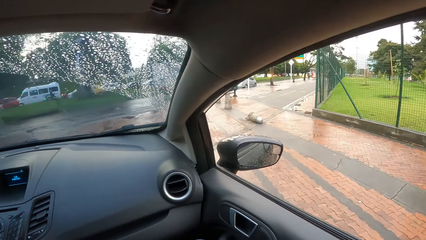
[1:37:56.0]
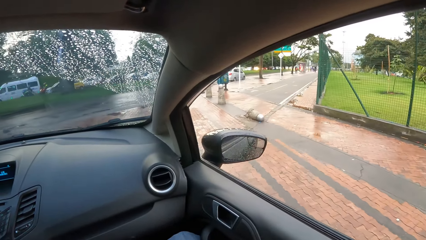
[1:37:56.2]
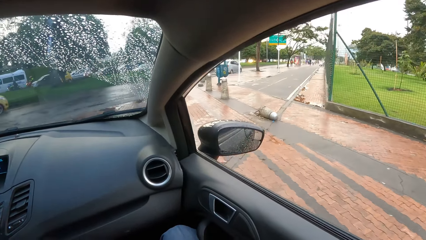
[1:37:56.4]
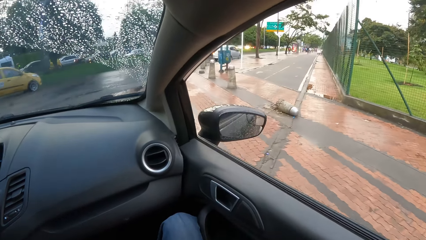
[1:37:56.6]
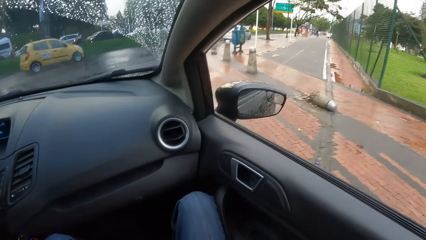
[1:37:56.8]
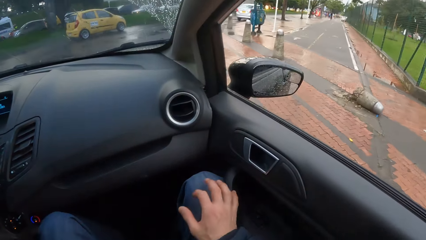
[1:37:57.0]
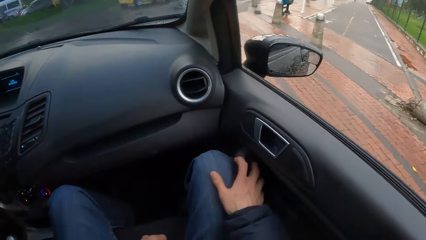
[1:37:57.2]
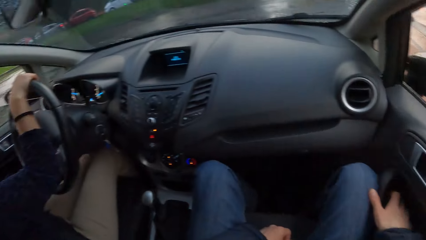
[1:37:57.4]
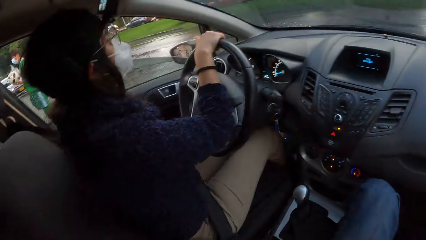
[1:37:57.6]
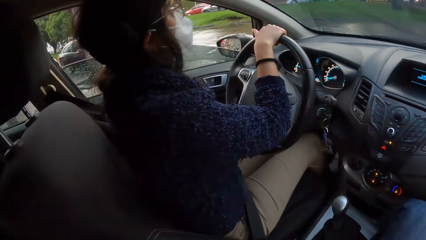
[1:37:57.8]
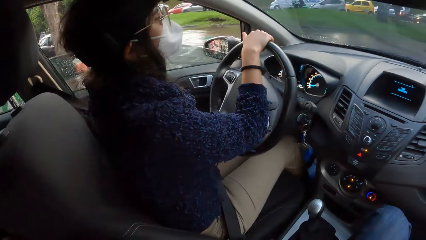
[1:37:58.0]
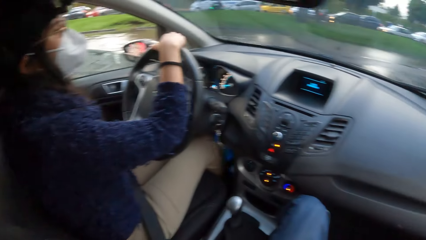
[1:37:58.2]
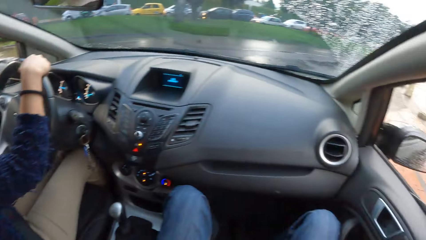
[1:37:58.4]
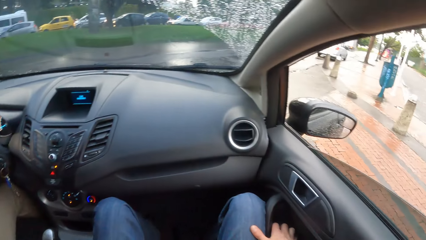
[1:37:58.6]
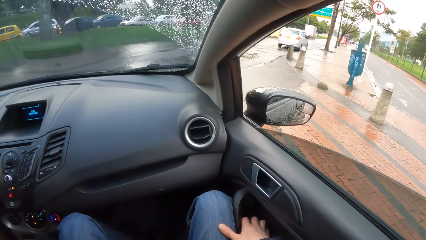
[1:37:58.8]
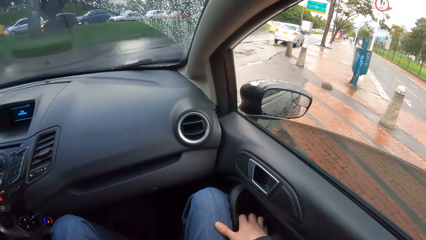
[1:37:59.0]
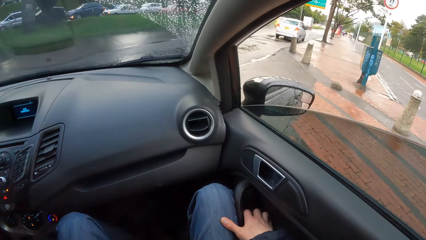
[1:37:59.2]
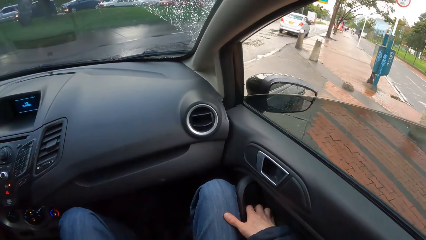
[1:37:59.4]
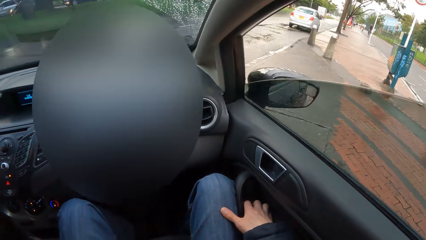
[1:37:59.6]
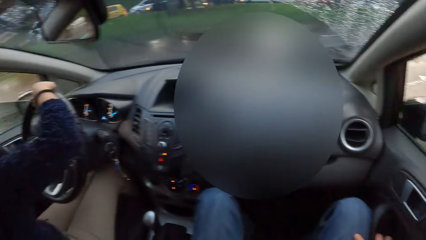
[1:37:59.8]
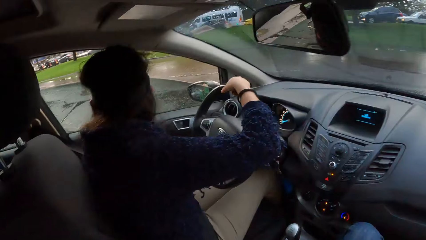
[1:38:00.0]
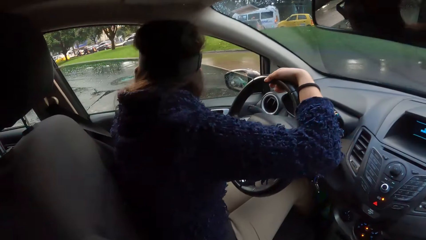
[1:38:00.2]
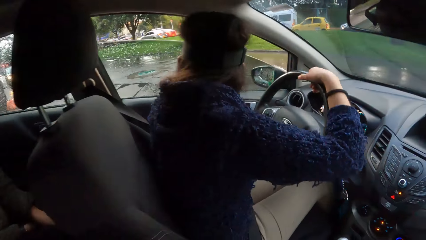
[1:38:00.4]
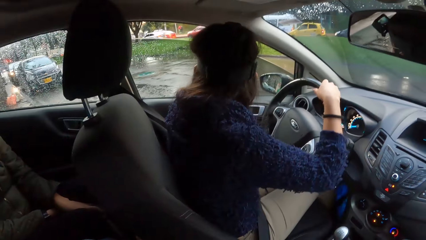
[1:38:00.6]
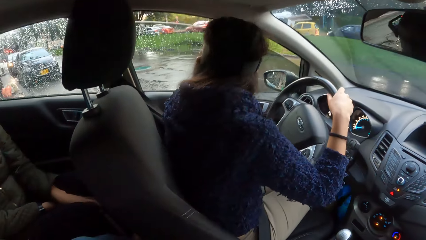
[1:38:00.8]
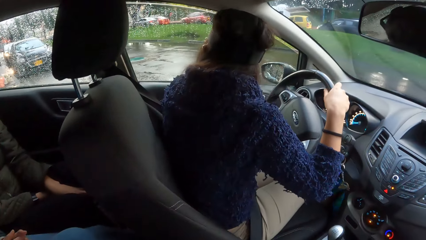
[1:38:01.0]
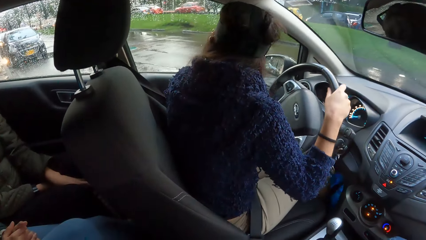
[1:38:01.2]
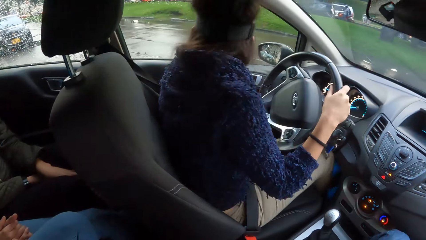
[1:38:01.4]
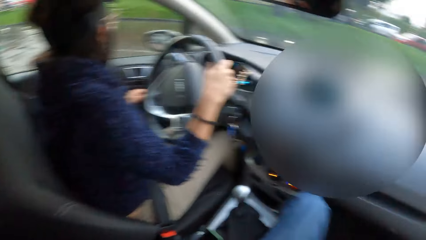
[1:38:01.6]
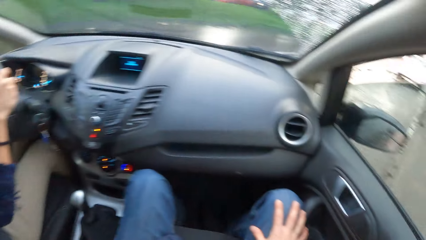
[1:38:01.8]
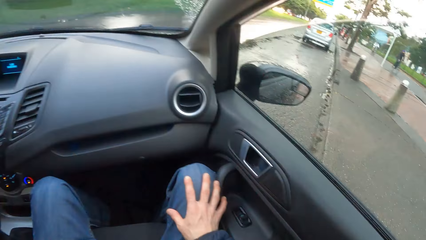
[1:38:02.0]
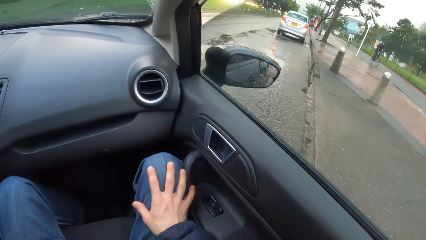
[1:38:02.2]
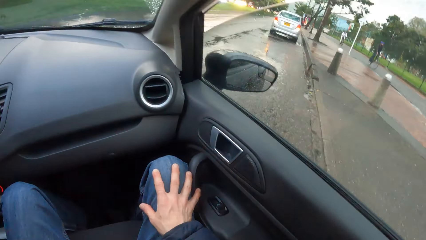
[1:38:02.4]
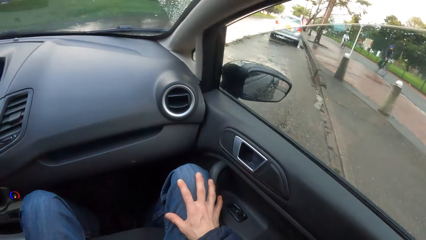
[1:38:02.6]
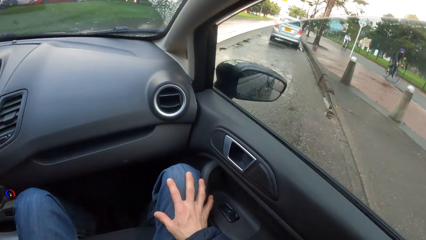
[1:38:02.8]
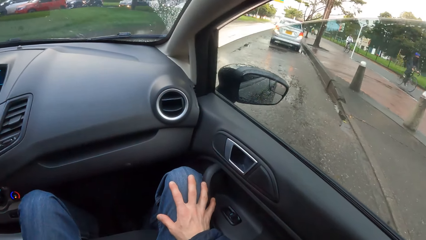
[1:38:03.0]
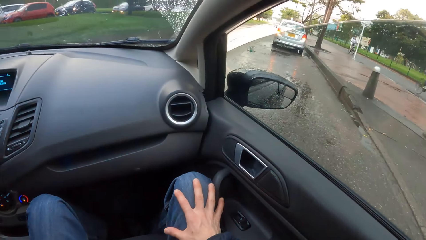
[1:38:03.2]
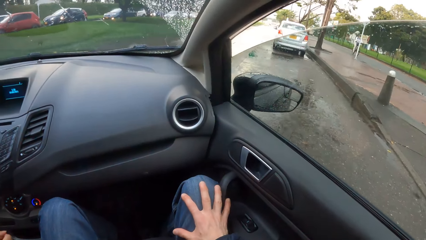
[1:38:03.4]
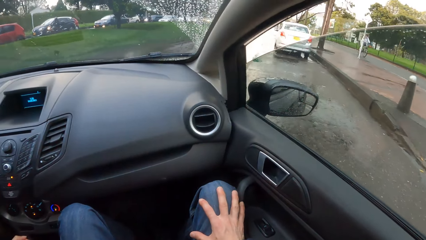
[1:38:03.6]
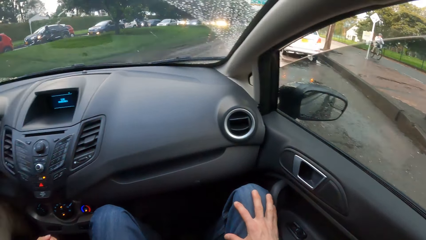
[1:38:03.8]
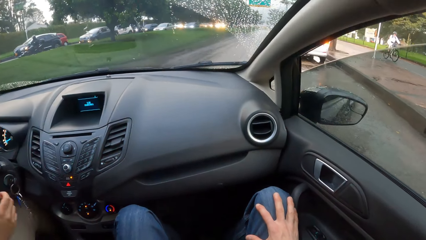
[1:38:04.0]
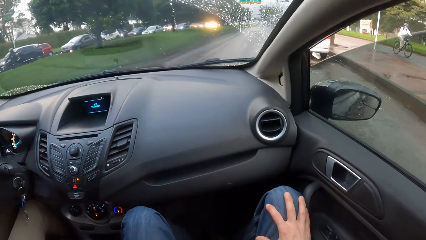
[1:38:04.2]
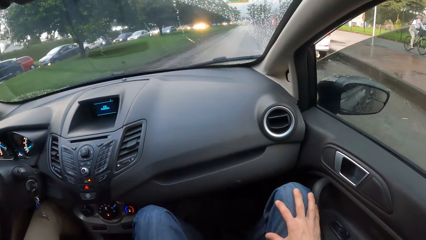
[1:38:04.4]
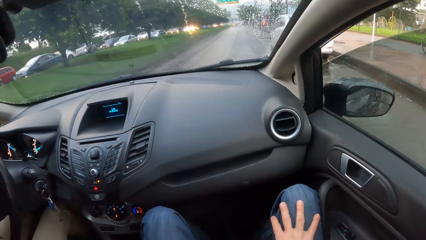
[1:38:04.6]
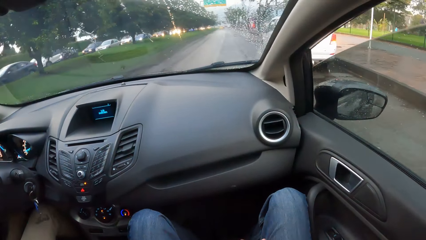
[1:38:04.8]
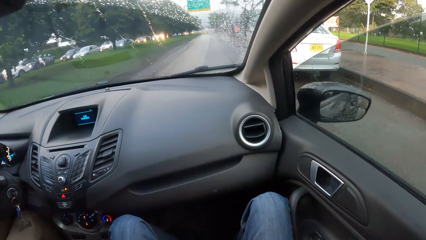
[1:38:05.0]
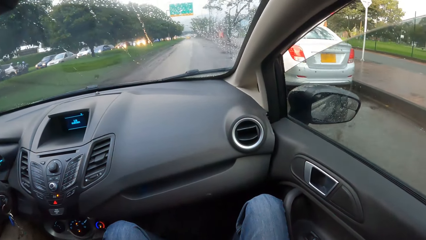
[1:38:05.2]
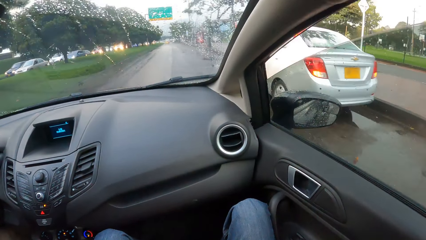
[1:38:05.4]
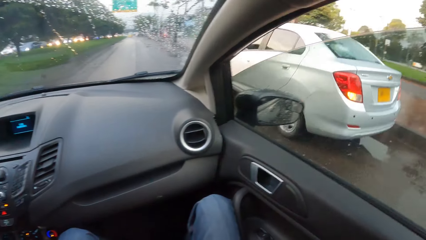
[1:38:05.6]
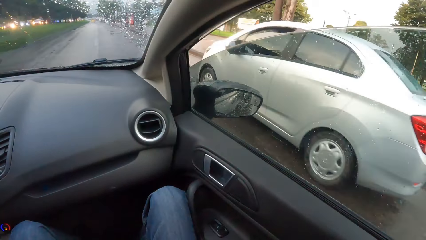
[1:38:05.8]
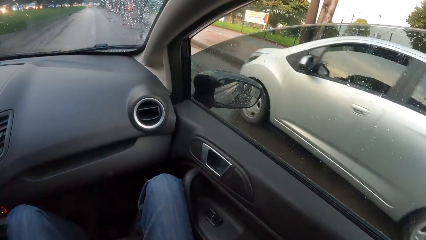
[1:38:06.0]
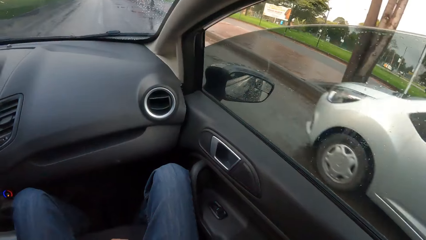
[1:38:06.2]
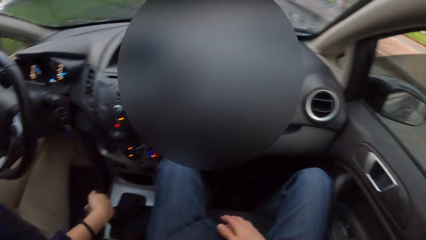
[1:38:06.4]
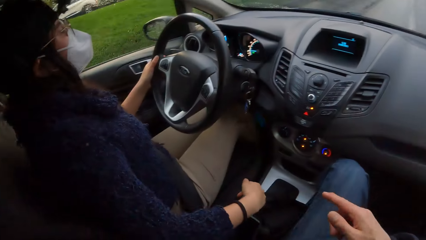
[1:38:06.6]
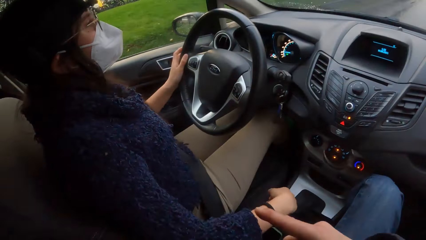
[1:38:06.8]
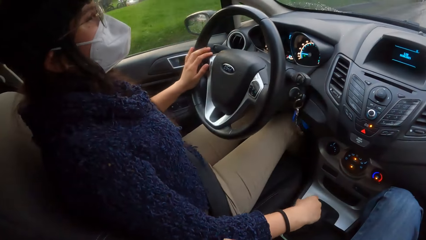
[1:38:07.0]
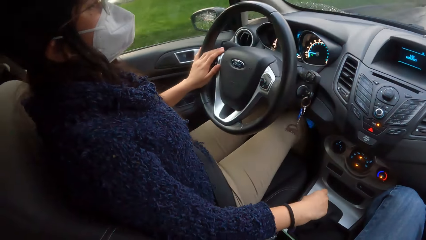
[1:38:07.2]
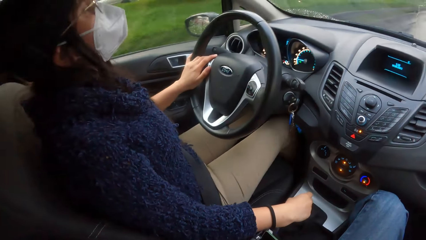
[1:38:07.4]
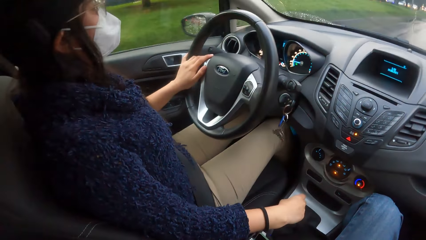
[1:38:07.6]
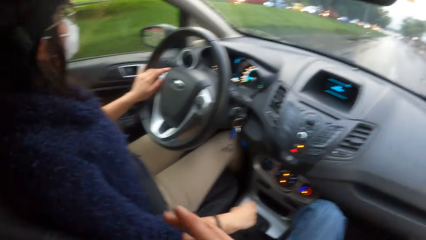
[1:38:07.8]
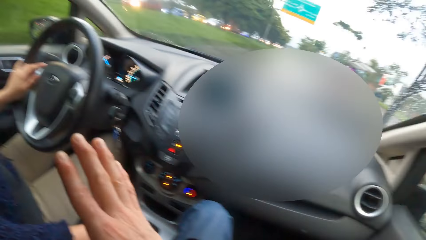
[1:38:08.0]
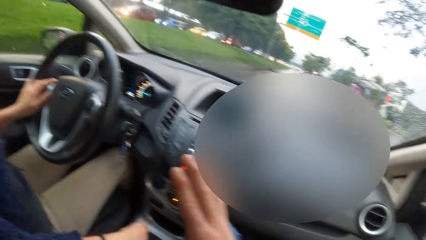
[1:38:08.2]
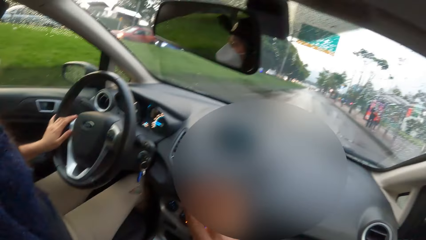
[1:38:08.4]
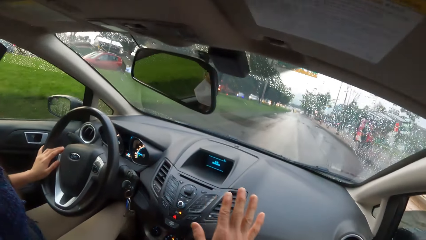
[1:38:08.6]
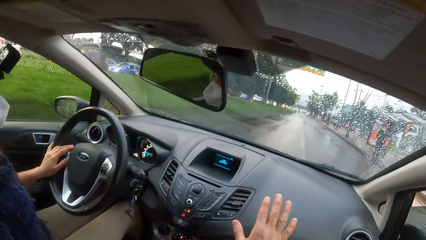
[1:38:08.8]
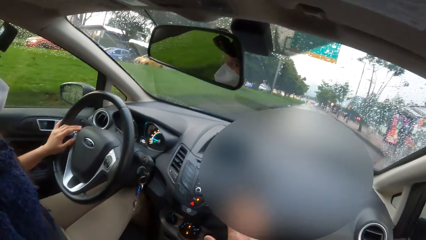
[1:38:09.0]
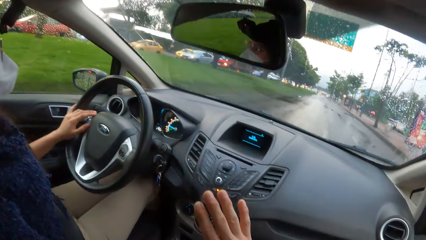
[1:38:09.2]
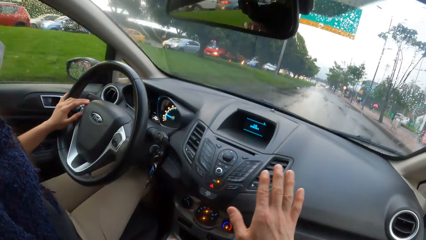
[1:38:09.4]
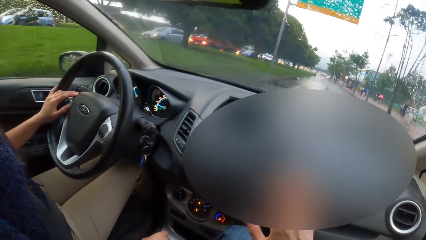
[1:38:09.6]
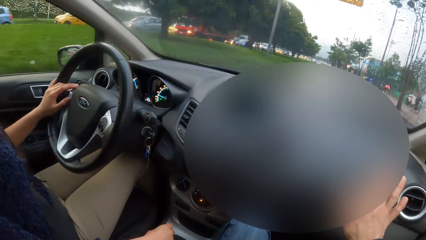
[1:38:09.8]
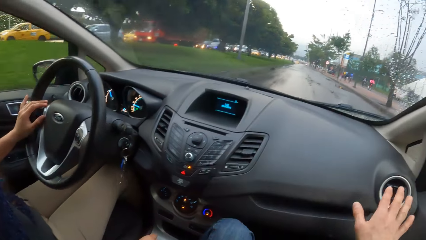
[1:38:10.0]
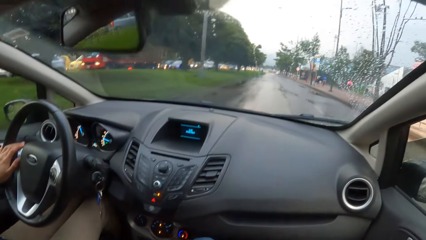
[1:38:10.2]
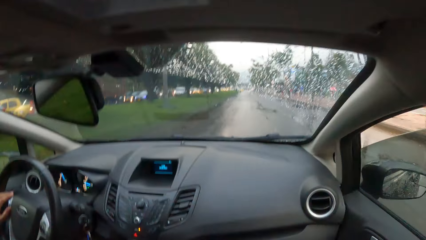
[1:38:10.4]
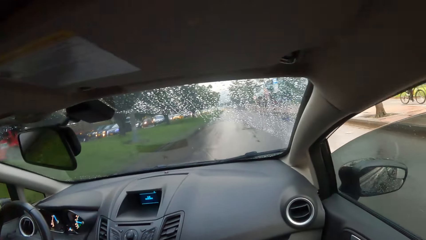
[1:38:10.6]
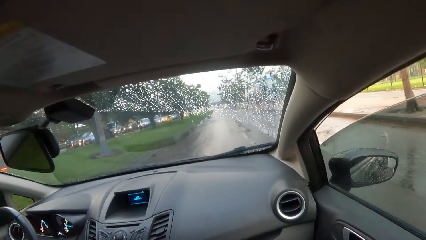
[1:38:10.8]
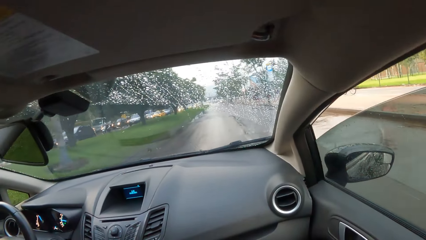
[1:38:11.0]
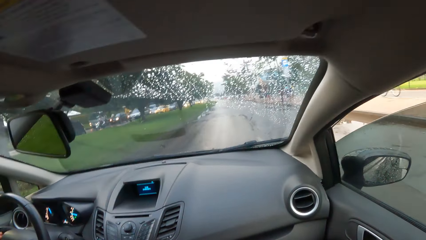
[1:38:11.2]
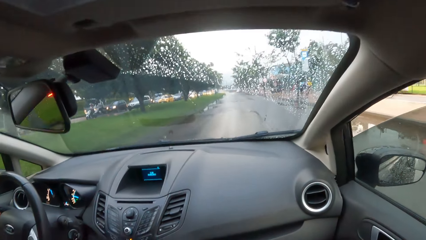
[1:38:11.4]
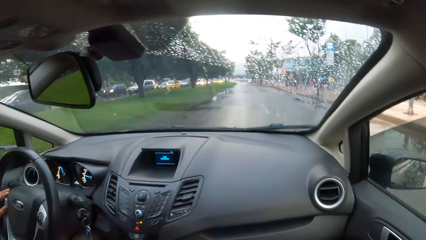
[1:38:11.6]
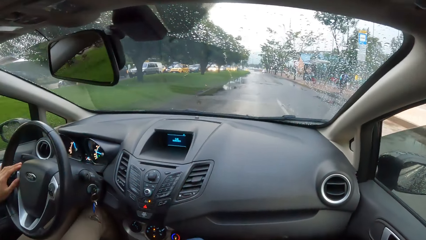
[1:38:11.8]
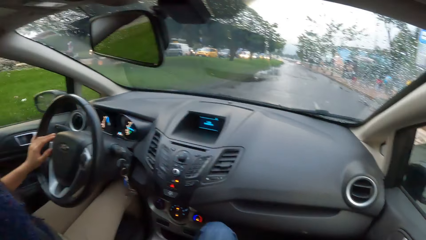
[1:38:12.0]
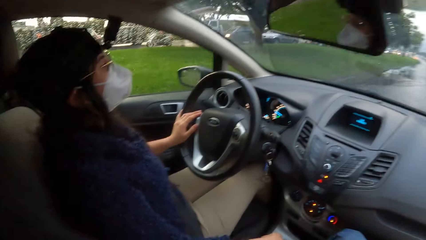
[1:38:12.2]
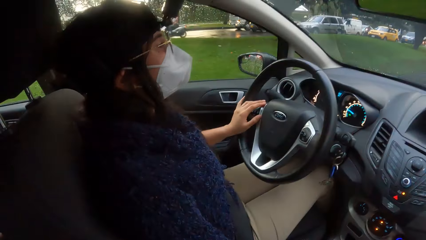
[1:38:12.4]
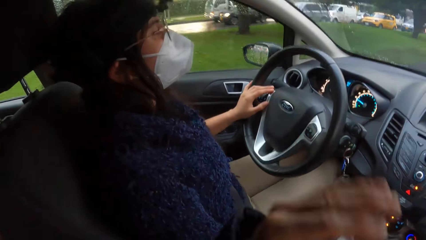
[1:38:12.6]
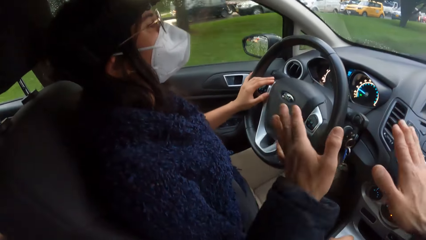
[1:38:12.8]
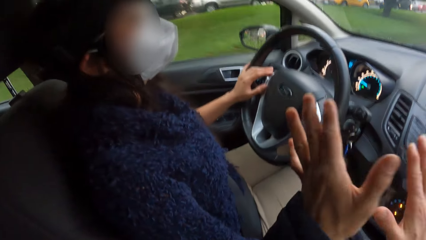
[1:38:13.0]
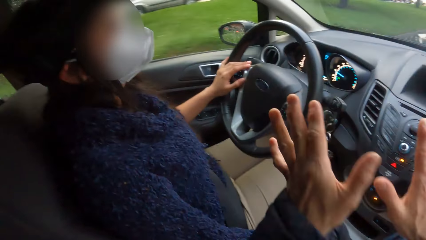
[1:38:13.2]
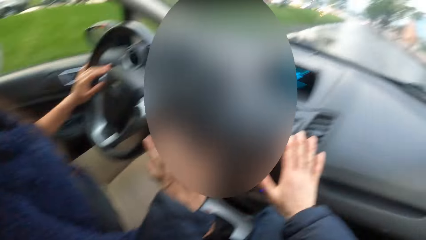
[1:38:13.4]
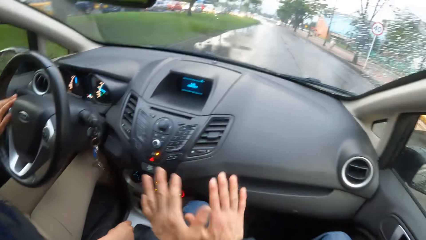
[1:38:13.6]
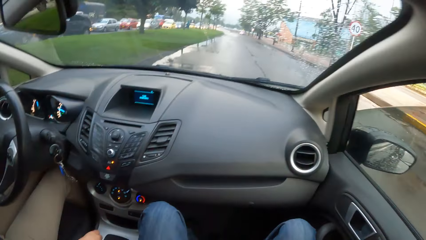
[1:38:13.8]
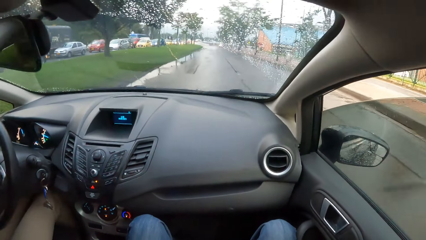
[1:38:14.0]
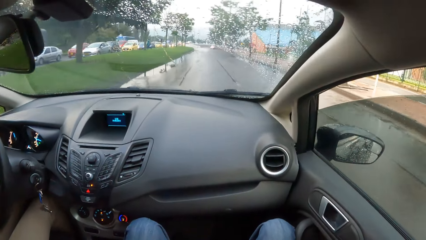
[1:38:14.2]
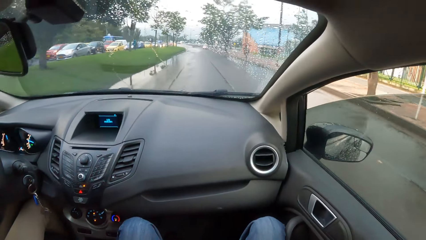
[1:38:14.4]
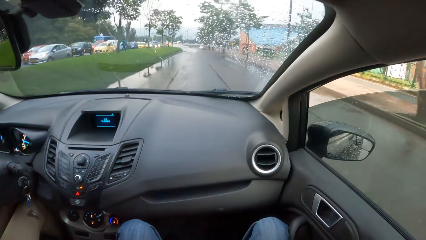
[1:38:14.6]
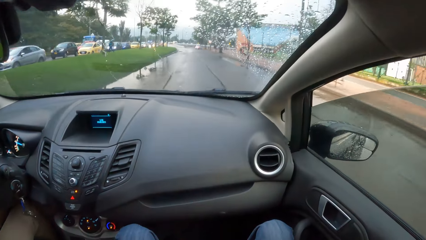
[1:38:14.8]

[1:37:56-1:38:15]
The camera wearer closes the car window with his right hand. The woman closes the car window with her left hand. The camera wearer converses with the woman.
